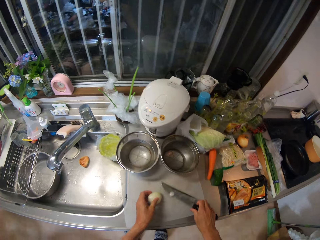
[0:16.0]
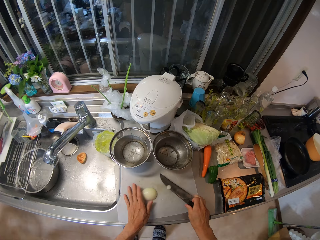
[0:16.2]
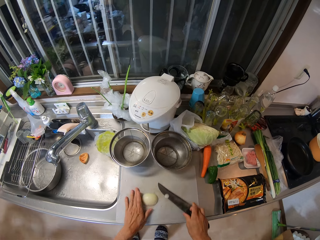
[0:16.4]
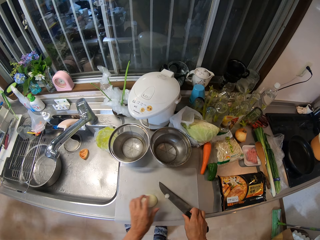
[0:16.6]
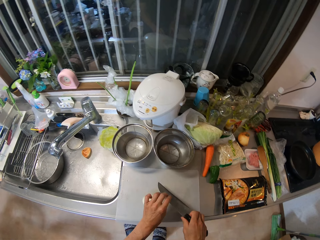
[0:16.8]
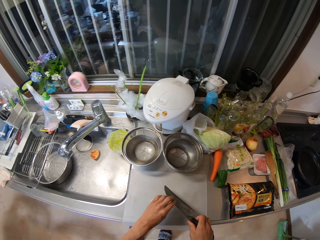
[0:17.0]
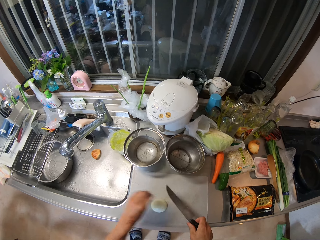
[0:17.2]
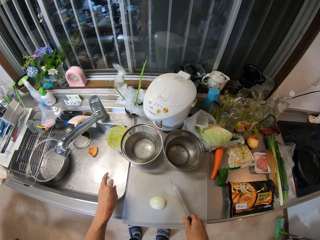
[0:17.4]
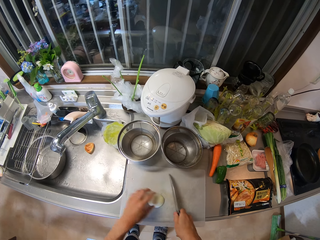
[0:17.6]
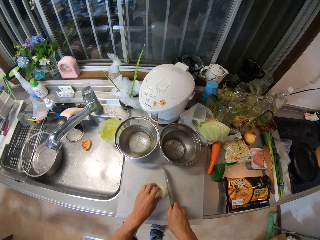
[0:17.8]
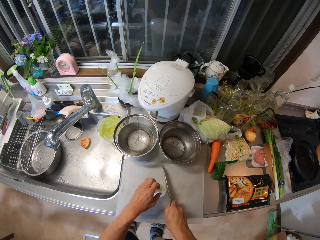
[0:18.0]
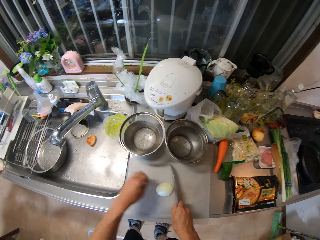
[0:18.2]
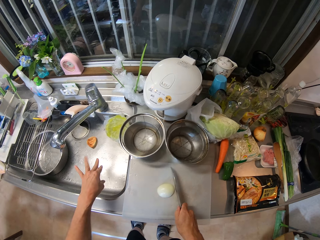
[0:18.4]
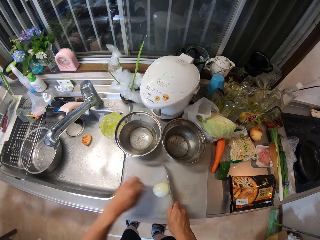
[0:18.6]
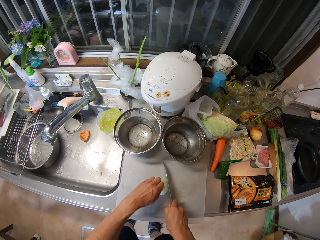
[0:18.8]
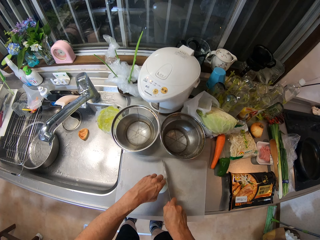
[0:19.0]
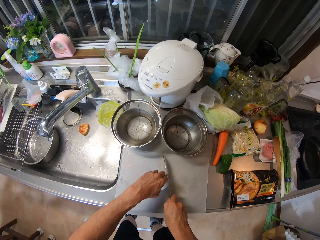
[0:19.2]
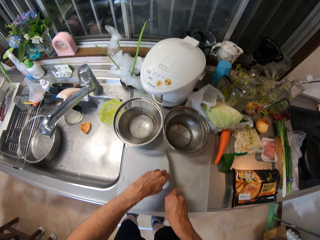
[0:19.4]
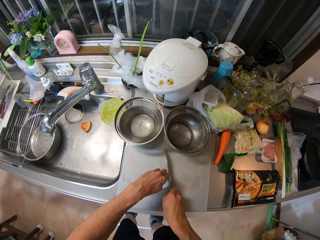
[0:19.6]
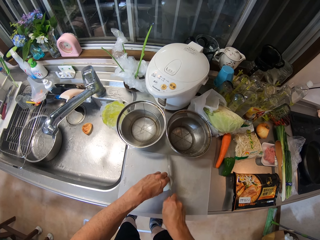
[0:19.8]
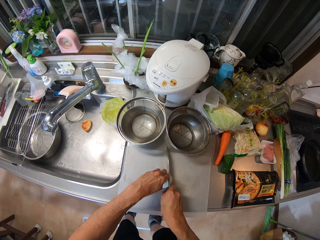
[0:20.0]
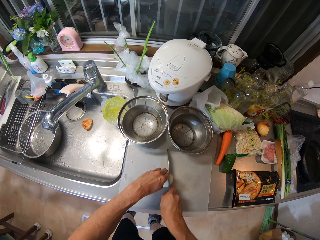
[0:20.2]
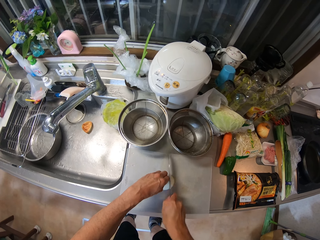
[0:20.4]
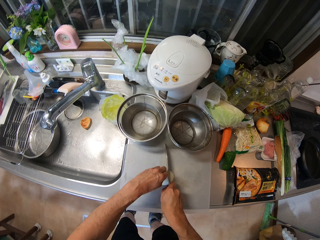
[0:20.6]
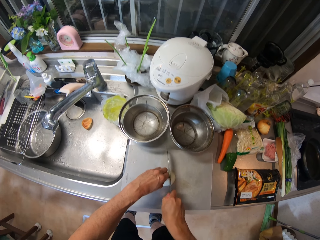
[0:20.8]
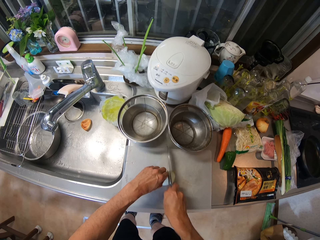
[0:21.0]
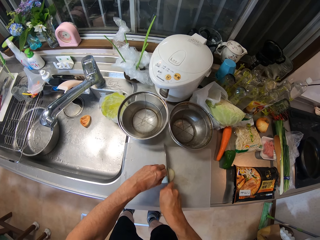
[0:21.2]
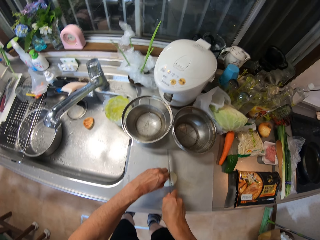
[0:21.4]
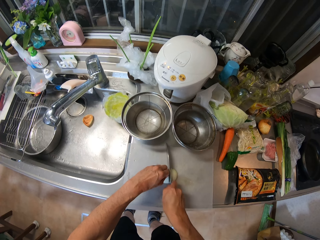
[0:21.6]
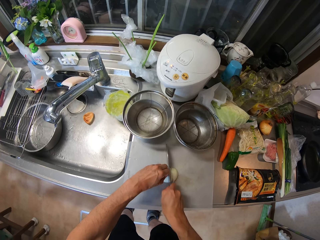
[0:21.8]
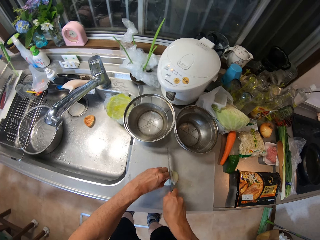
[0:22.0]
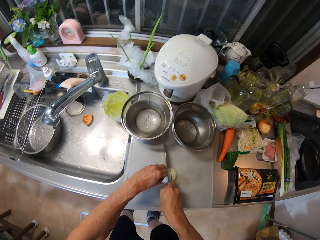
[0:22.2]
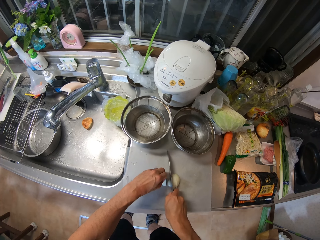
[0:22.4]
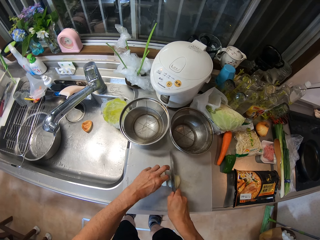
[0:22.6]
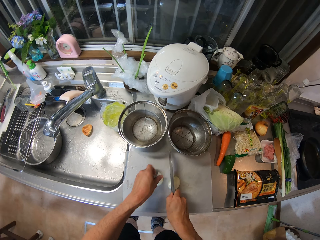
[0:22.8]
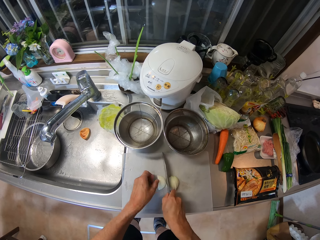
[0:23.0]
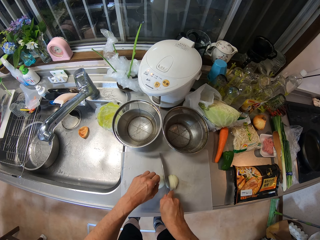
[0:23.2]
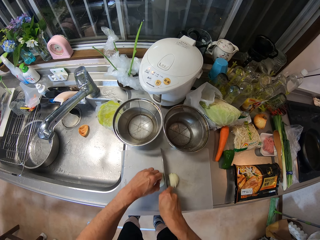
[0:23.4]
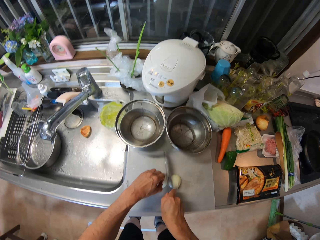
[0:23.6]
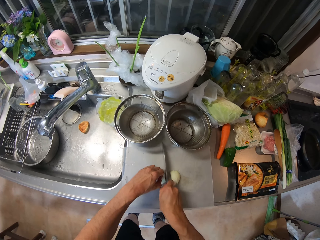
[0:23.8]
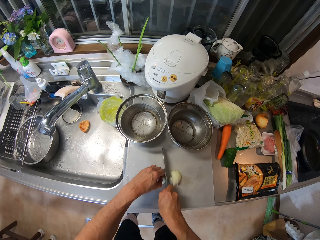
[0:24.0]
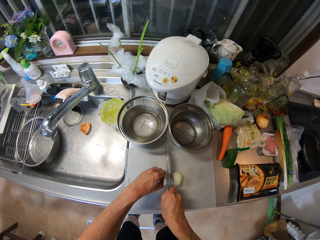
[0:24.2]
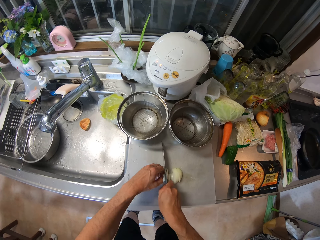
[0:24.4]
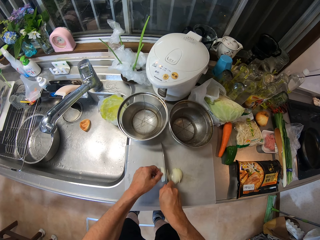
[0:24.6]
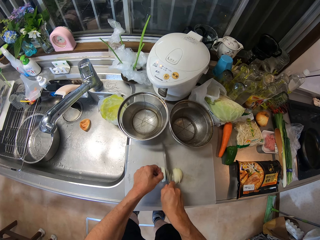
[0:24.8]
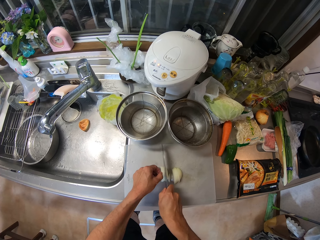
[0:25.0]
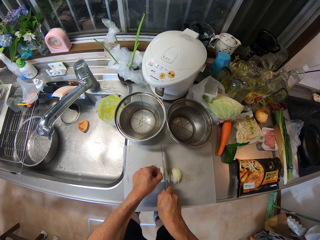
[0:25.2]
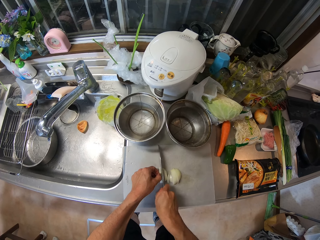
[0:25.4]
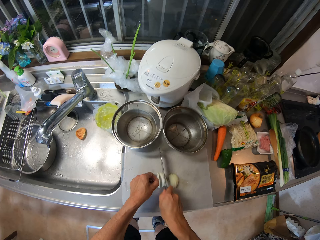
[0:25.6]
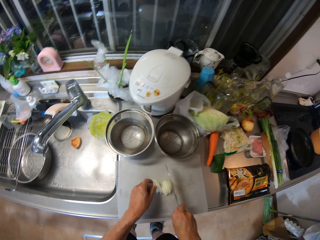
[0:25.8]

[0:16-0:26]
The camera wearer picks up the onions on the kitchen cabinet. They pick up the knife on the kitchen cabinet. They put the peel on the chopping board. They adjust the cutting board on the kitchen cabinet. They remove some onion peels on the knife. They chop the onions on the cutting board with the knife. They adjust the onions on the cutting board. They chop the onions on the cutting board with the knife.

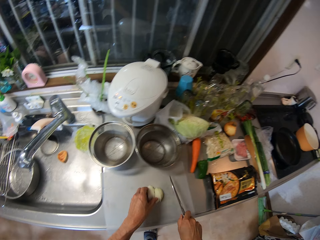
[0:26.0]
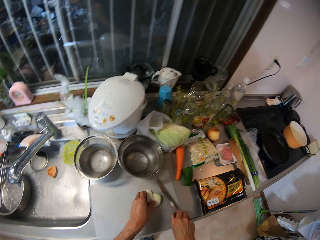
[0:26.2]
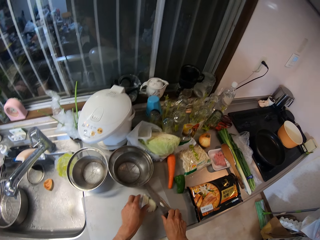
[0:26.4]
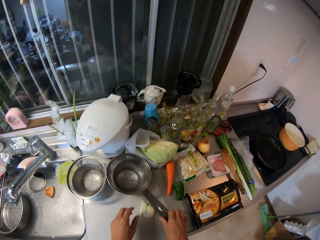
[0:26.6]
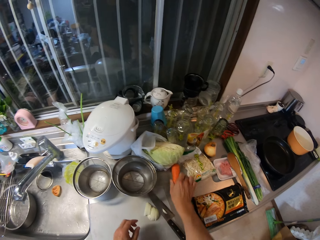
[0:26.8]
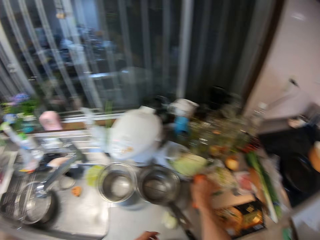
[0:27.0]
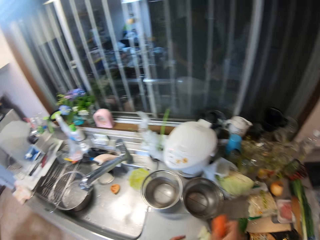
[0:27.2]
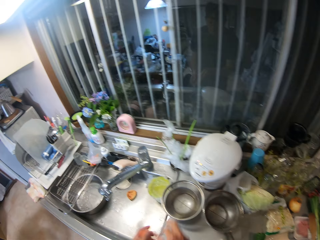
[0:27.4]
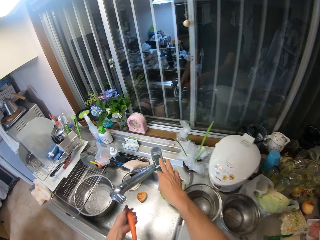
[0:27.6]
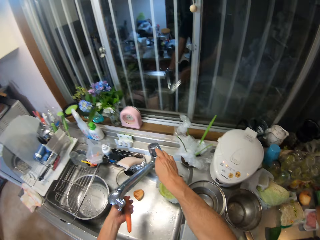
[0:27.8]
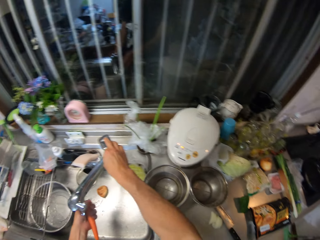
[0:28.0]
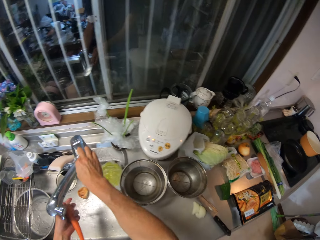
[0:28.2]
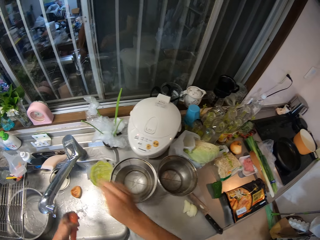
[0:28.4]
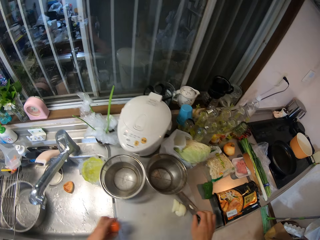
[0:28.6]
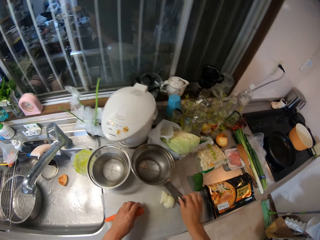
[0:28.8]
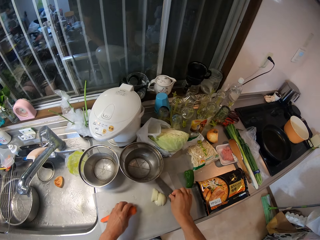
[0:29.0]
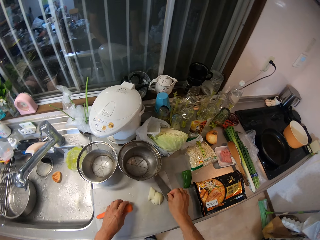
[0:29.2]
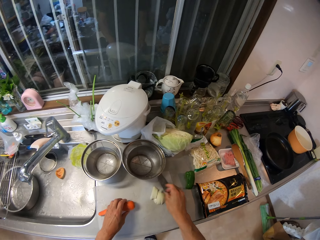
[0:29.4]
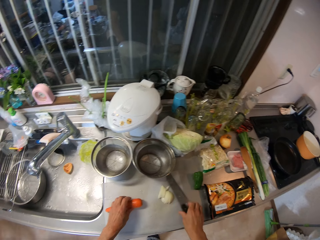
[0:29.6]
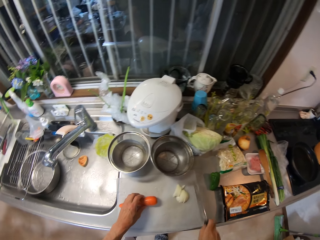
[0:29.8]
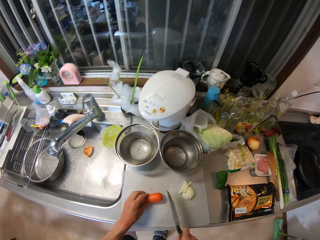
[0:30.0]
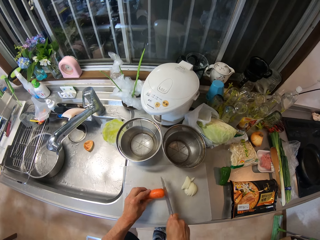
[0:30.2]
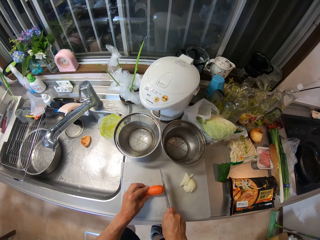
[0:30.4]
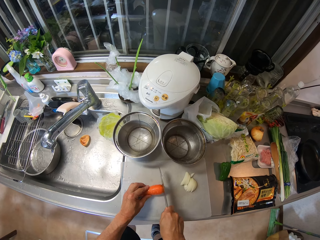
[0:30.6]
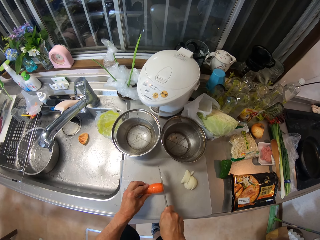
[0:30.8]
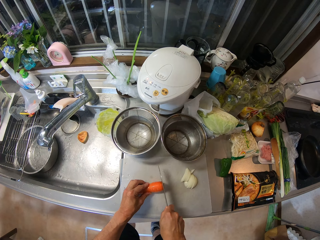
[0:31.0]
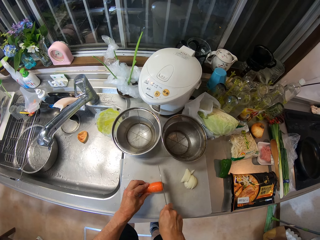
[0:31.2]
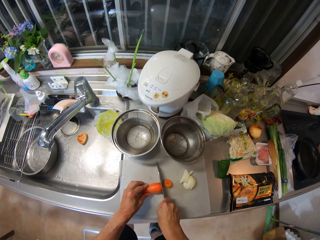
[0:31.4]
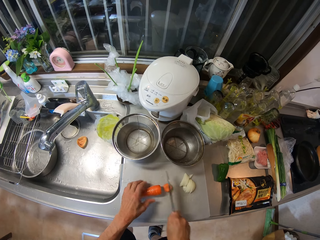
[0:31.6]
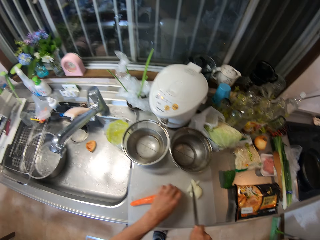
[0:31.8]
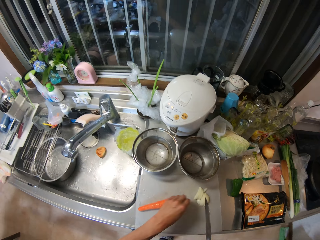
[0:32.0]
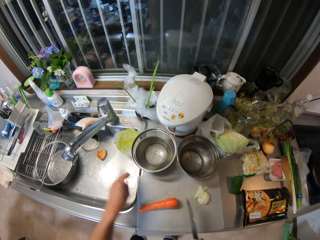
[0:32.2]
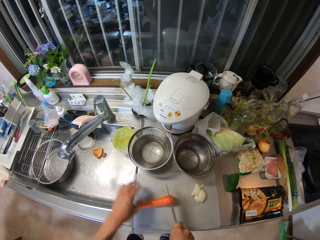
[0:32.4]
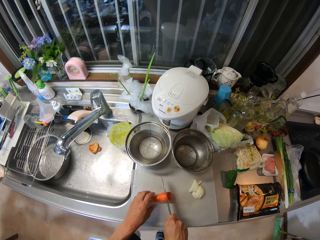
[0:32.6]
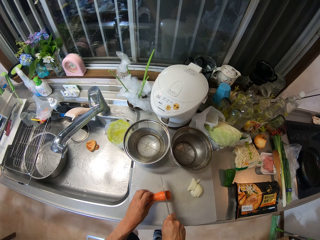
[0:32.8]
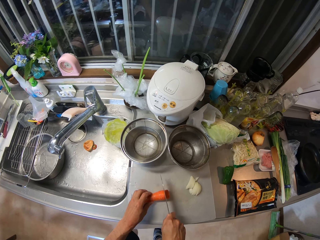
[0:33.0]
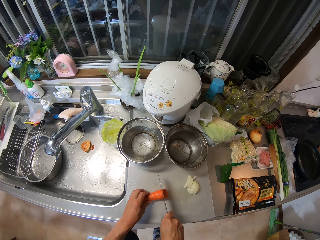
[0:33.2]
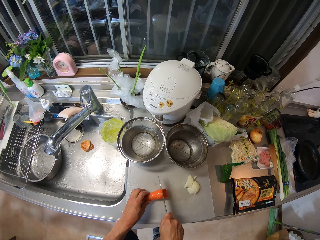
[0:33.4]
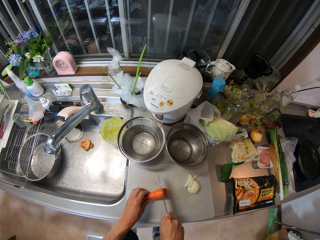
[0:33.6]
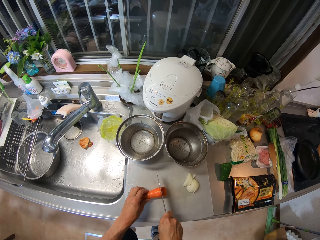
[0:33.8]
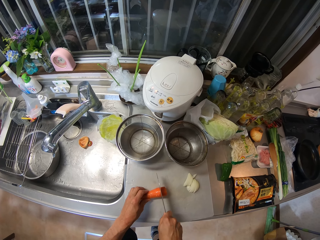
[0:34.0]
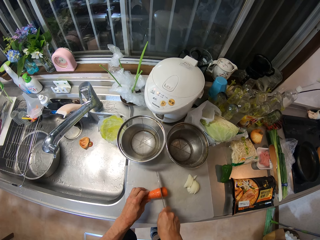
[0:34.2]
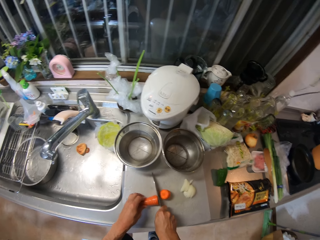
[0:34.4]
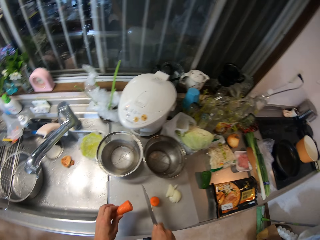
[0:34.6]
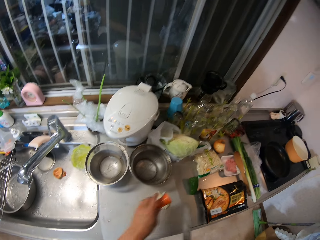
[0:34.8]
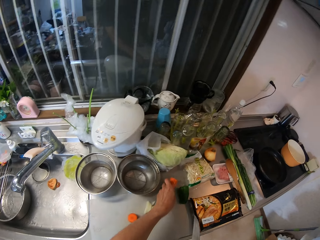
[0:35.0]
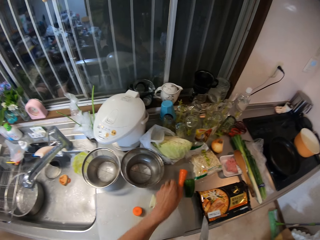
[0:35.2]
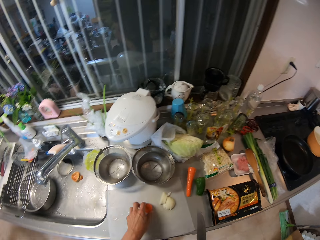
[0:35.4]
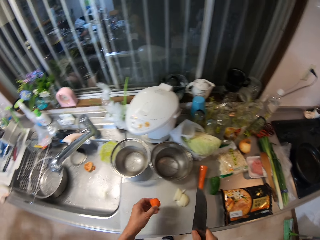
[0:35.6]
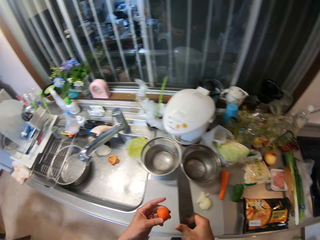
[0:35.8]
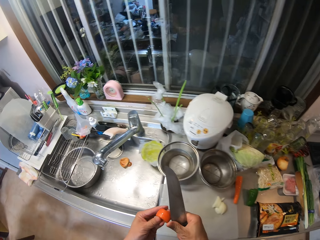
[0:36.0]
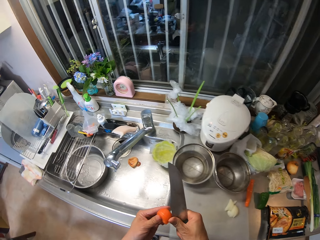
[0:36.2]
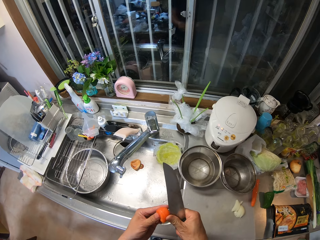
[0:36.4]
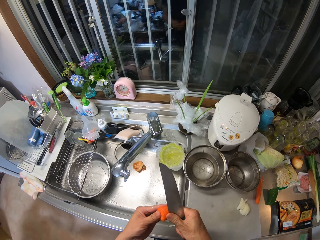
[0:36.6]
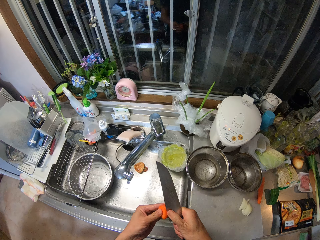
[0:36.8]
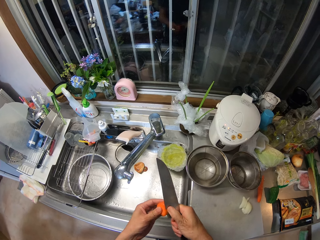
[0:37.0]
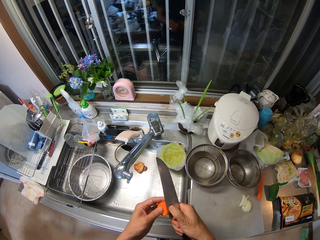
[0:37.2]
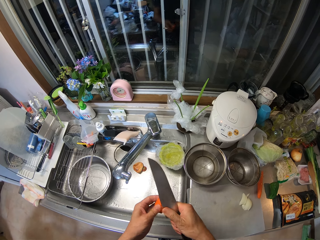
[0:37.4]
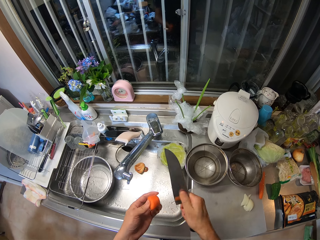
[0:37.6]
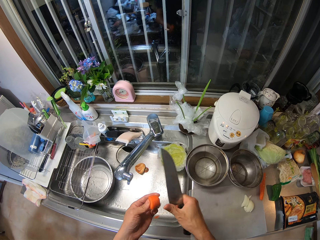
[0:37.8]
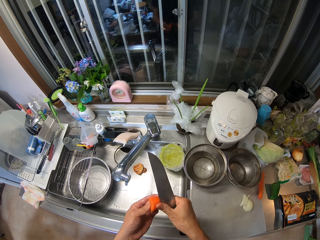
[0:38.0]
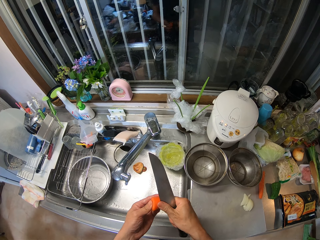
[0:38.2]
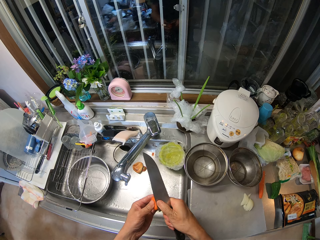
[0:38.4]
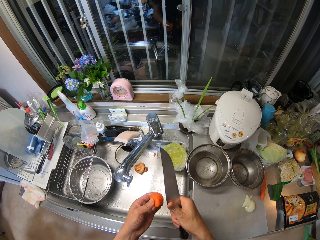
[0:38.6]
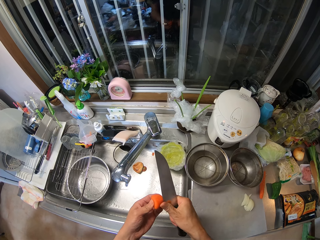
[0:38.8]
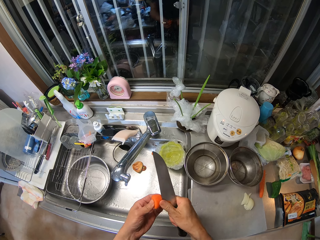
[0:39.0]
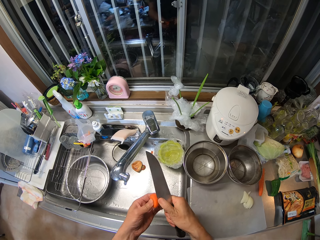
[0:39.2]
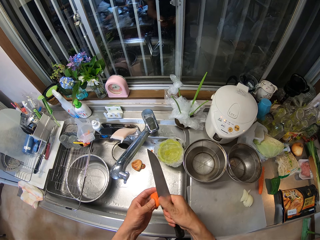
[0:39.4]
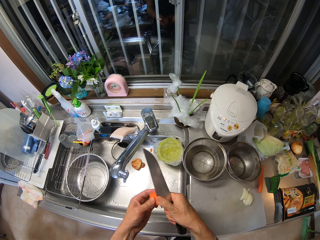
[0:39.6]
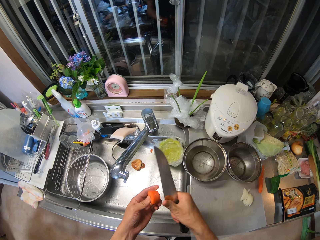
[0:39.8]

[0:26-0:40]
The camera wearer moves the onions to one side of the cutting board. He drops the knife on the cutting board. He picks up a carrot on the kitchen cabinet with his right hand. He opens up the tap in the kitchen basin sink with his right hand. He washes the carrot inside the kitchen basin sink. He switches off the tap in the kitchen basin sink. He picks up the knife on the cutting board with his right hand. He places the carrot in his left hand on the cutting board. He cuts off the head of the carrot. He picks up the head of the carrot on the cutting board. He throws the carrot head inside the kitchen basin sink. He cuts part of the carrot with the knife in his hand. He drops the remaining part of the carrot on the kitchen cabinet. He picks up the remaining carrot on the cutting board. He scrapes off the peels on the carrot with the knife in his hand.
